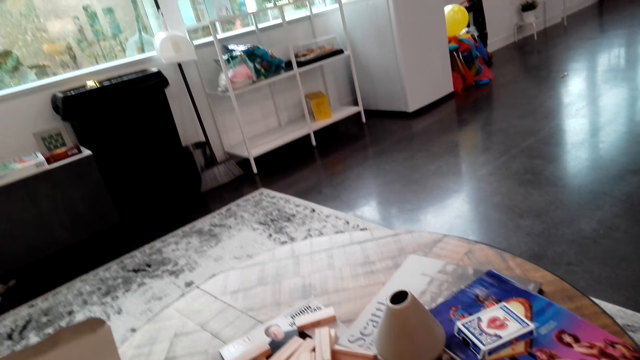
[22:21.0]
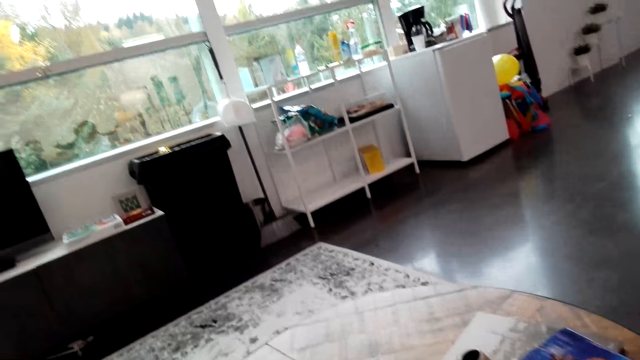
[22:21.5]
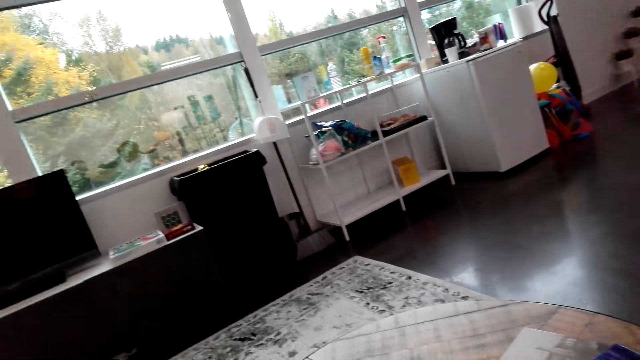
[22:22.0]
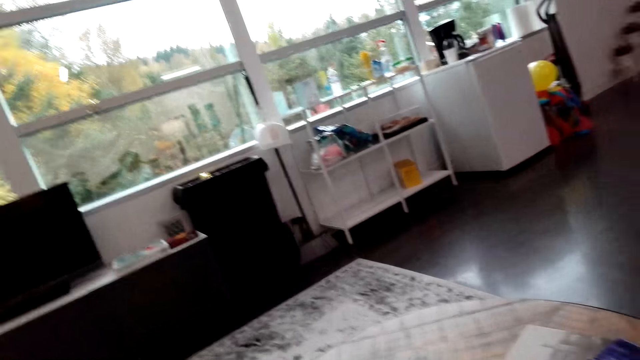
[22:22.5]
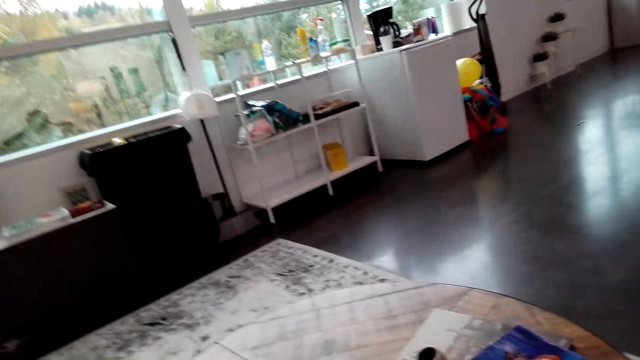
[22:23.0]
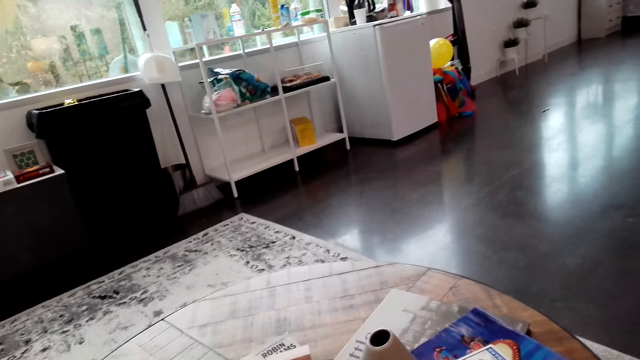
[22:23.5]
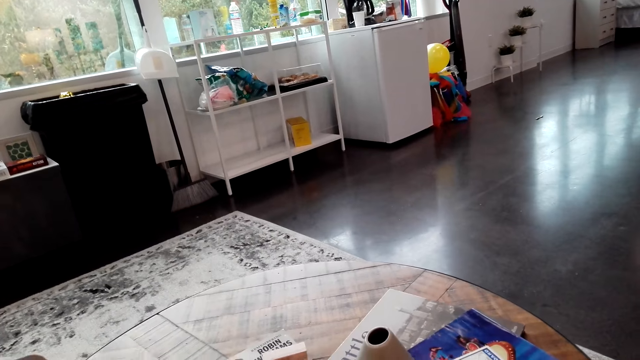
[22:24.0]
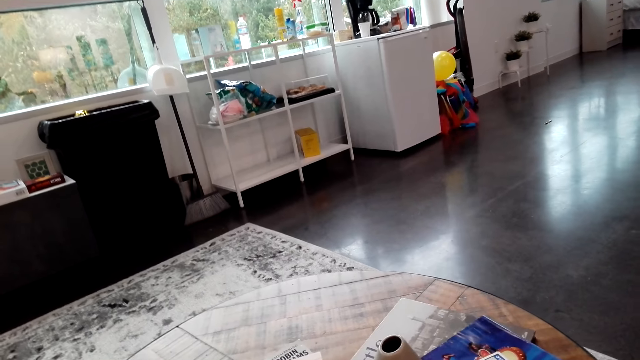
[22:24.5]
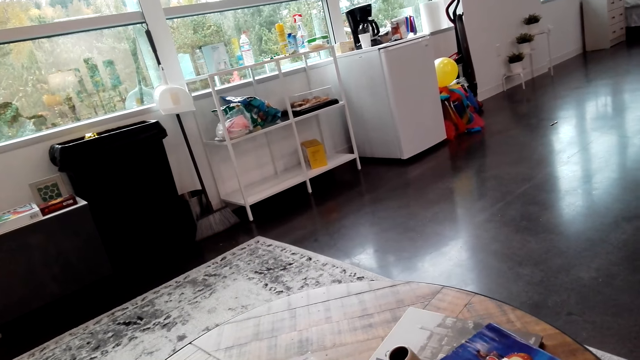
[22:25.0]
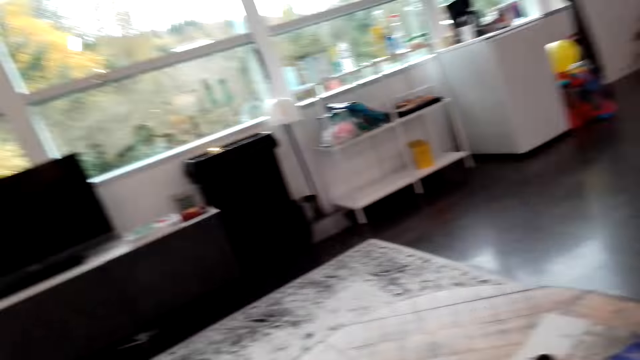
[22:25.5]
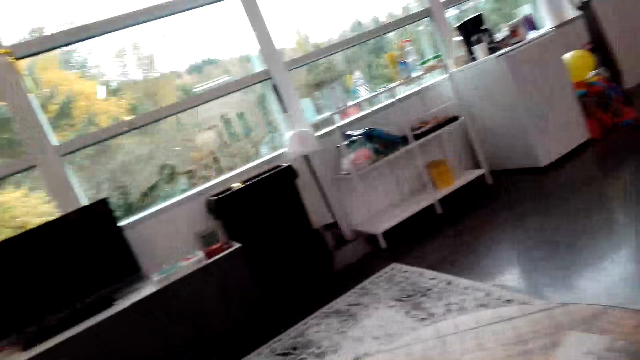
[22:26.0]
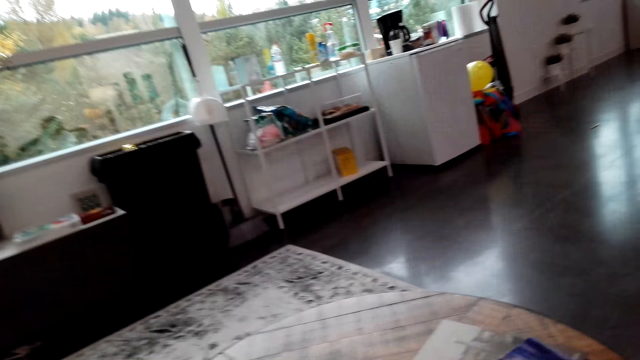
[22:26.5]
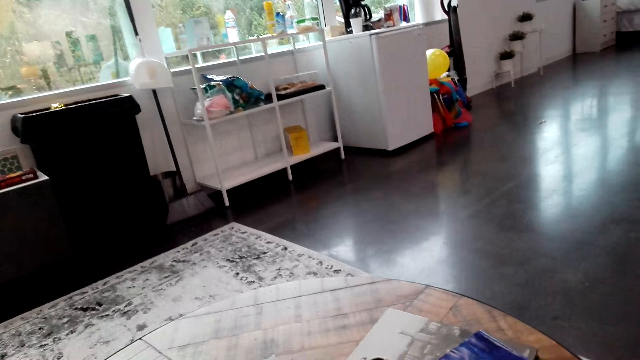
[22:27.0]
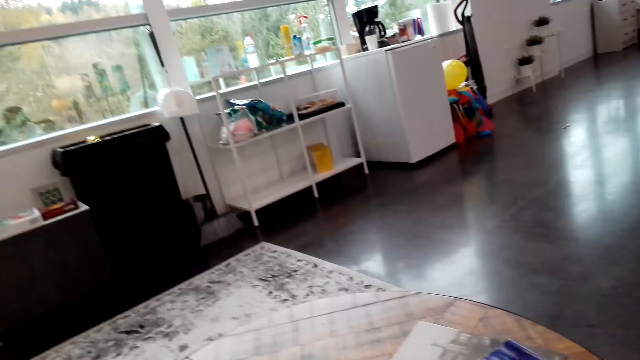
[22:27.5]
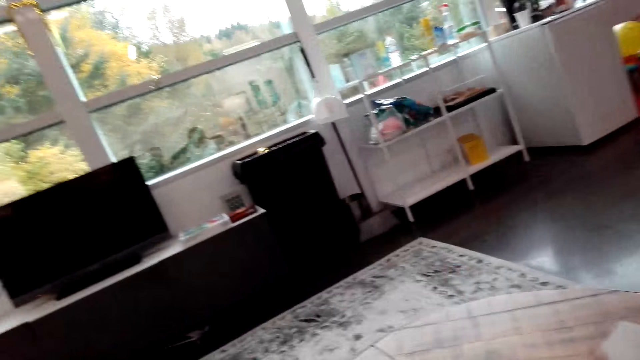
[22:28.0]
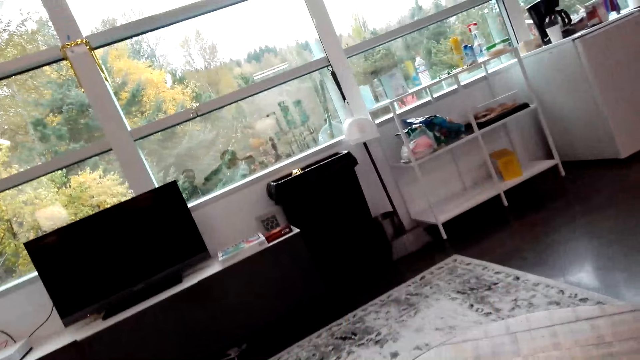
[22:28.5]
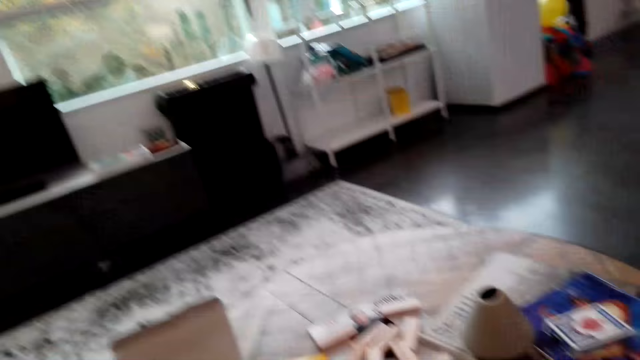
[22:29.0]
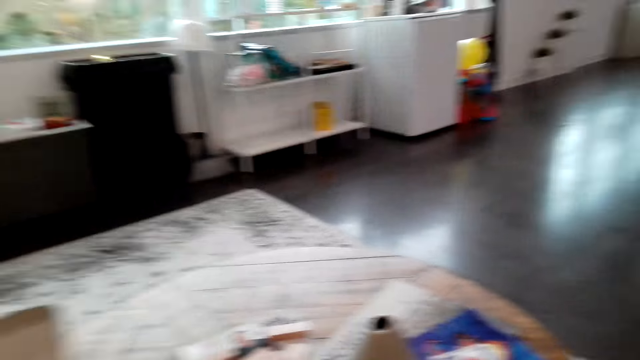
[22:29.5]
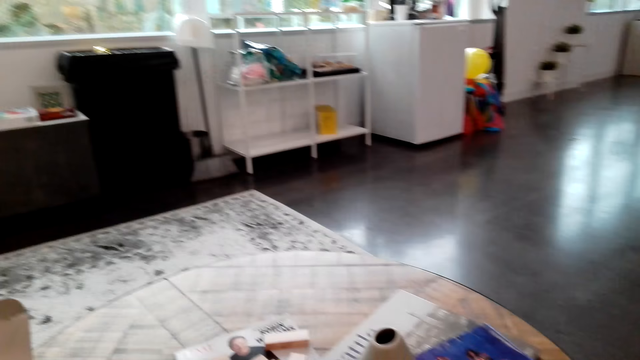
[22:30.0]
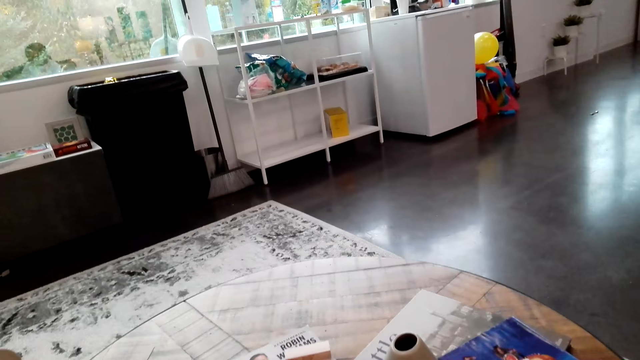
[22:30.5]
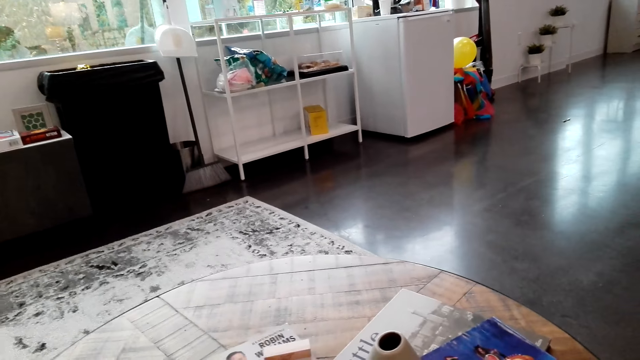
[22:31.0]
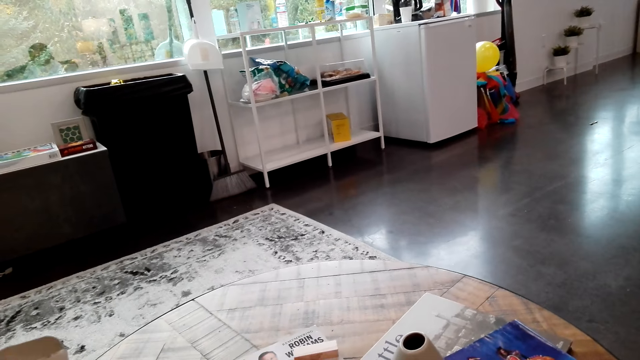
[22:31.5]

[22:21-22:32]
The camera wearer moves a jenga piece.

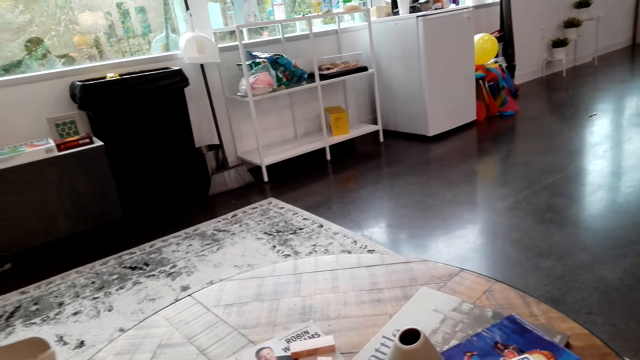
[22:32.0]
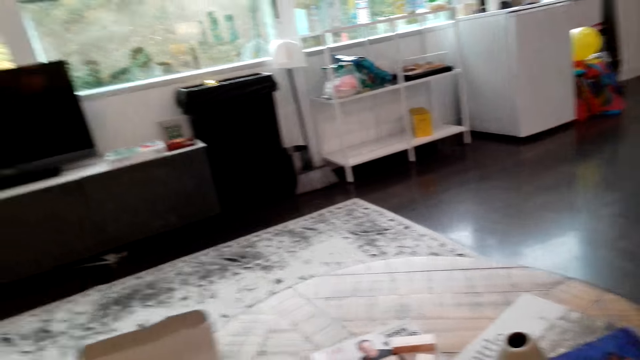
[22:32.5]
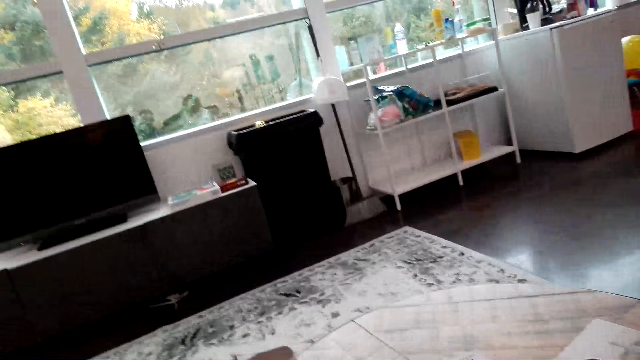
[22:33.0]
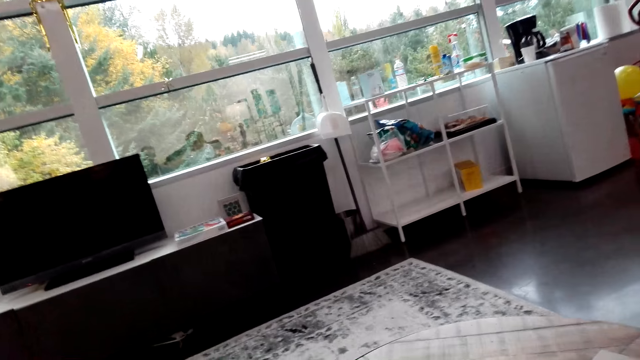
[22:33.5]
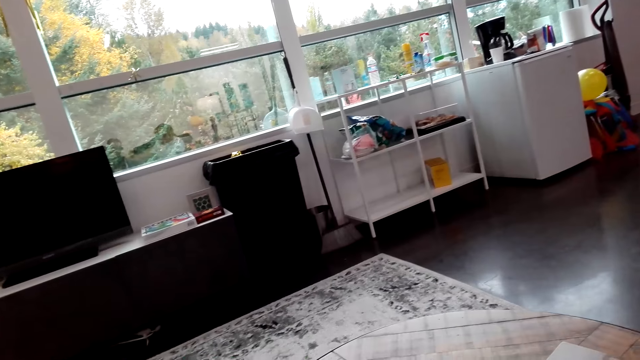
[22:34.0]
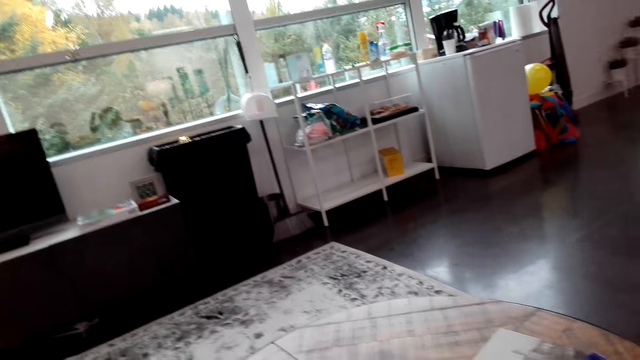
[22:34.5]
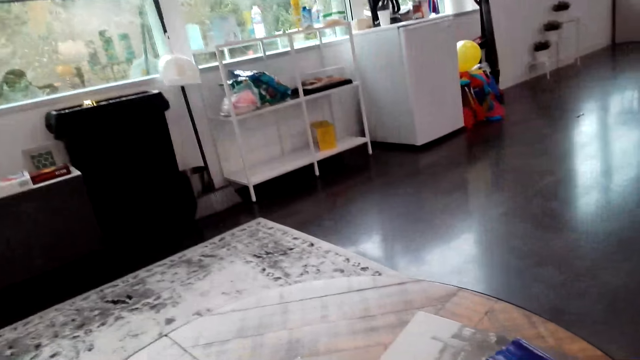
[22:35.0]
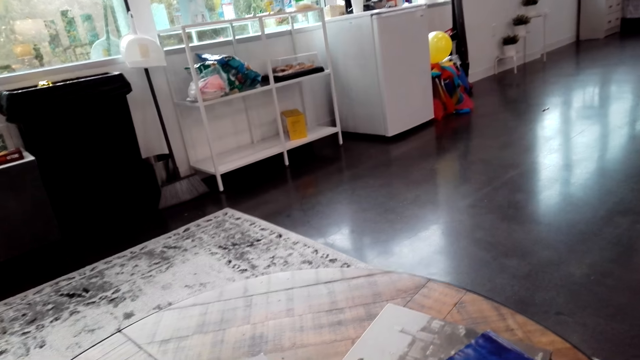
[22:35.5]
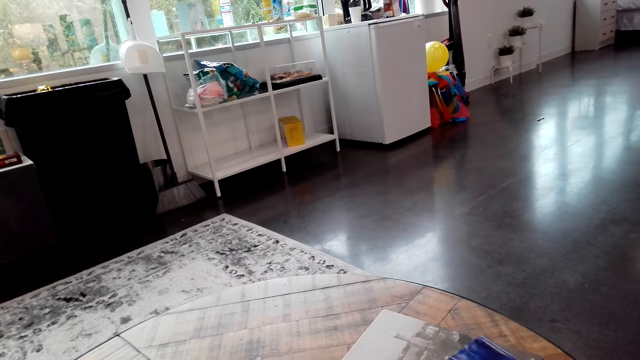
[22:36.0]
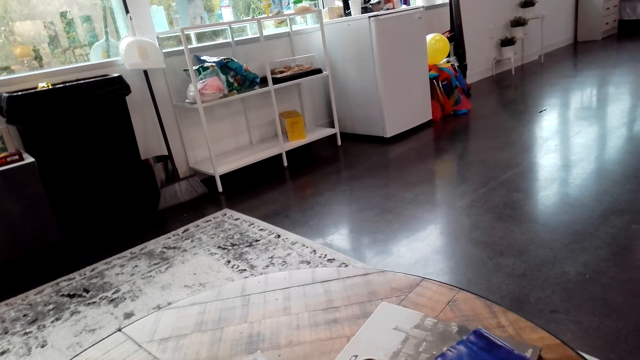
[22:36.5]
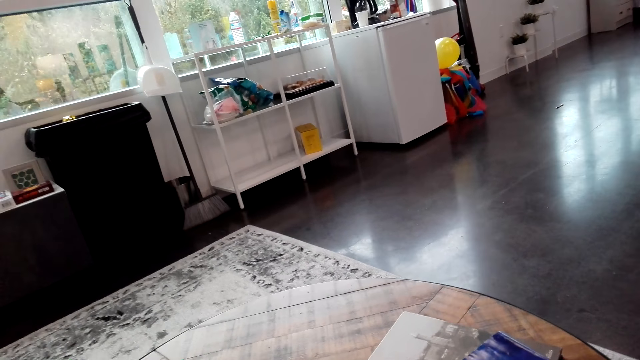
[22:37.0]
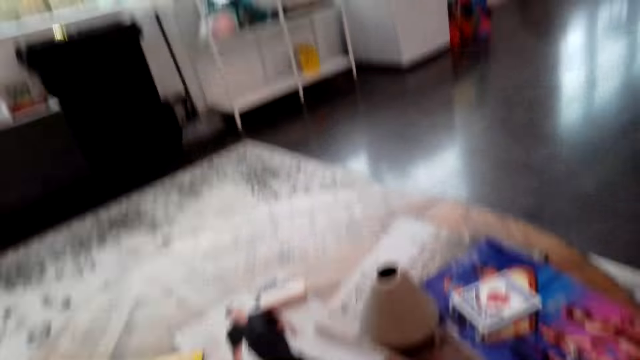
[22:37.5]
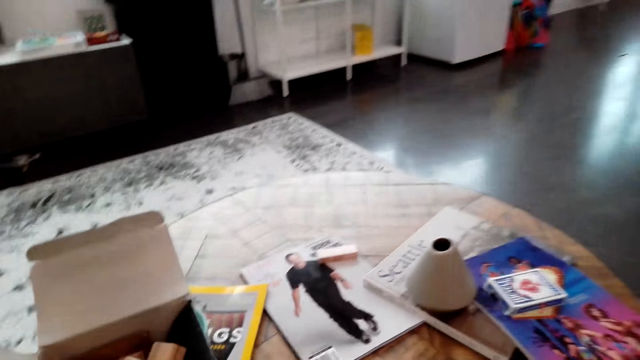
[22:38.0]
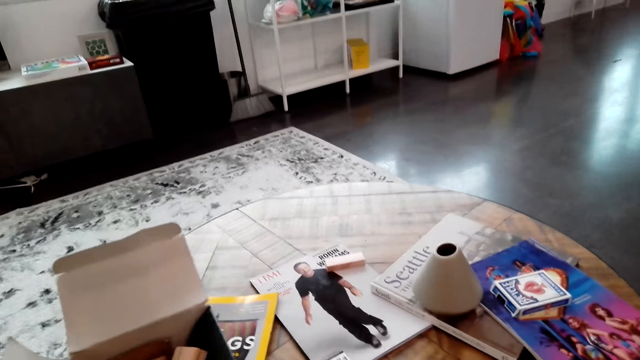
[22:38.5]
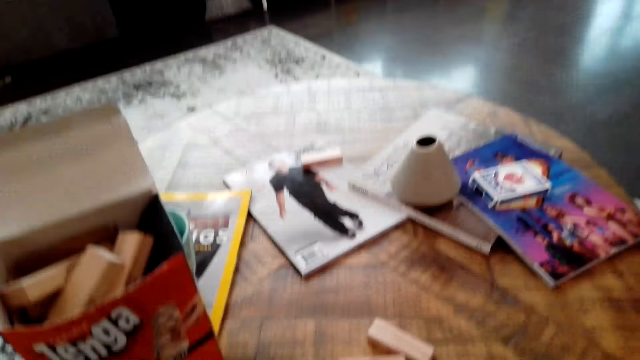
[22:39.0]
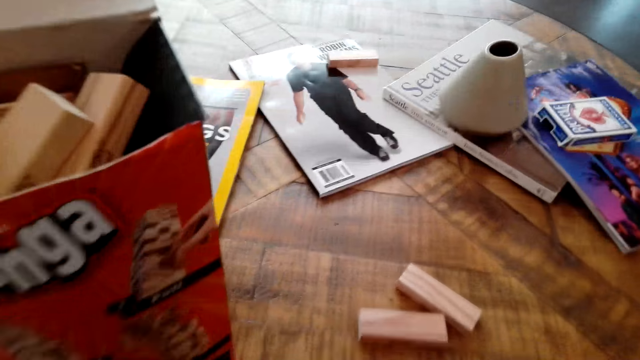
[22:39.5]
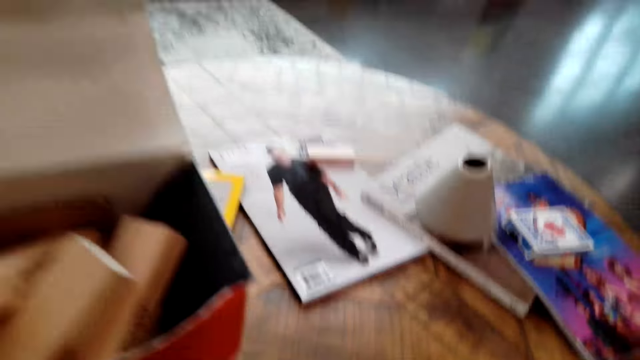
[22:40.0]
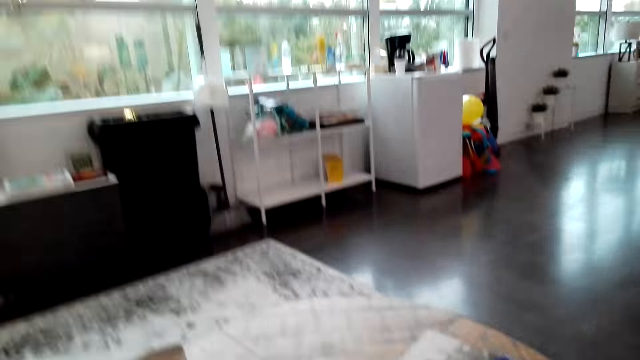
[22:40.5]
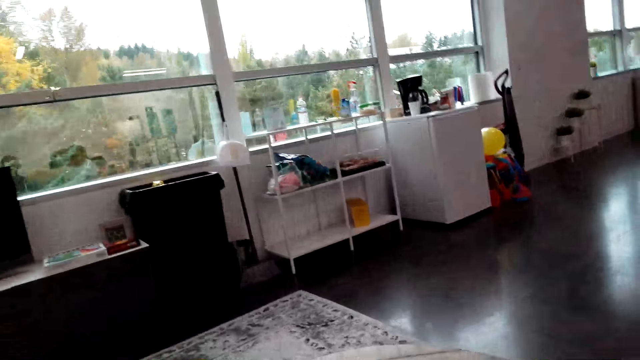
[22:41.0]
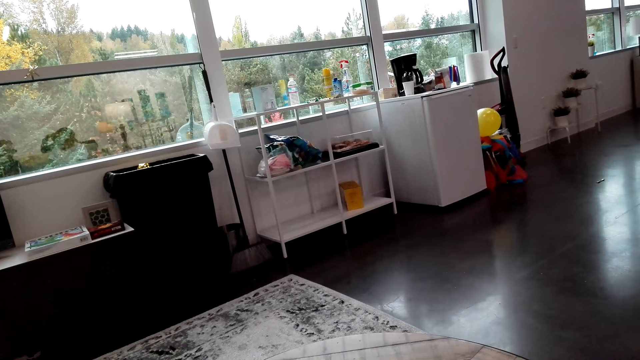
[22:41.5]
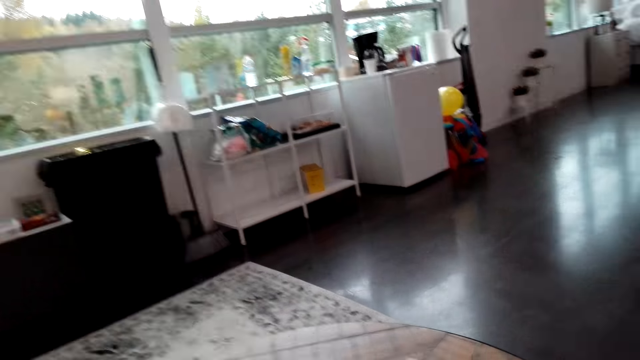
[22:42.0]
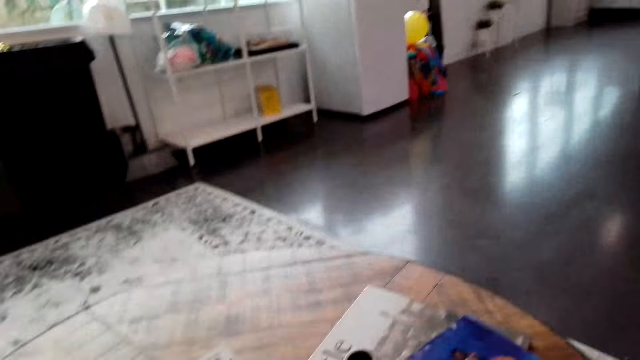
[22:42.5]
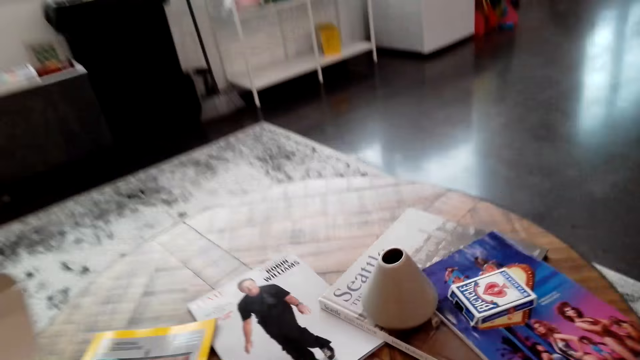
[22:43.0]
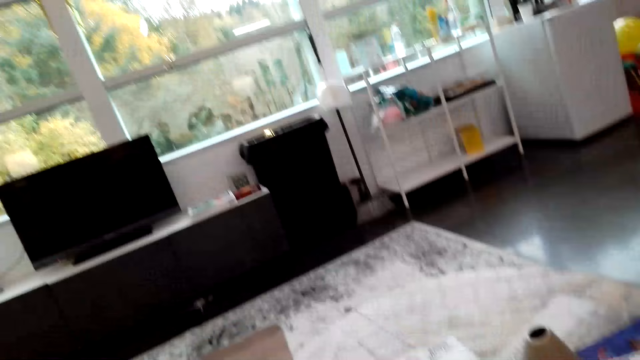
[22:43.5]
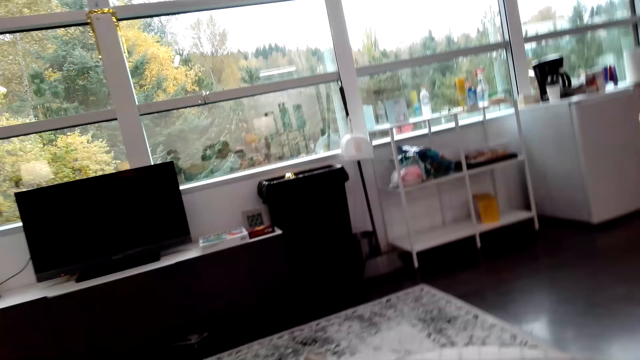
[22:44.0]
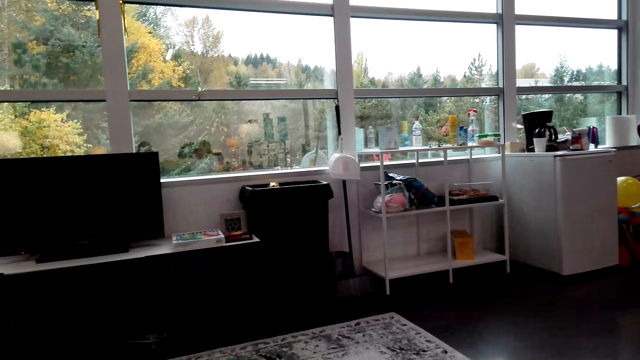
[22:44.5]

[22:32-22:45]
The camera wearer moves a jenga piece.
